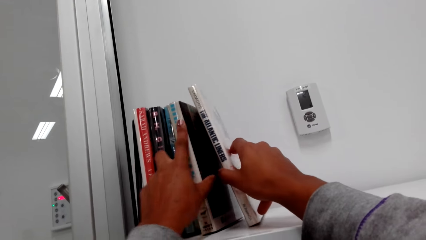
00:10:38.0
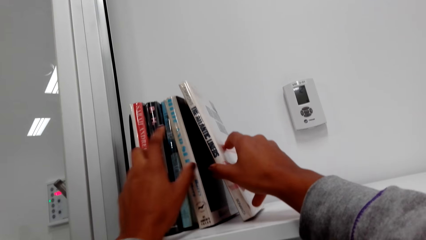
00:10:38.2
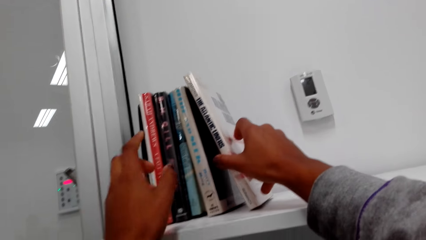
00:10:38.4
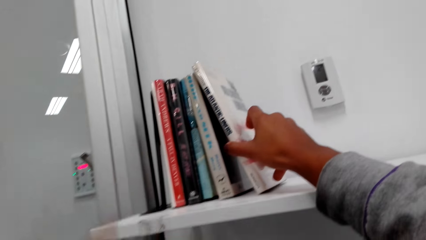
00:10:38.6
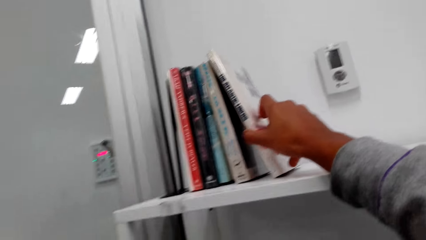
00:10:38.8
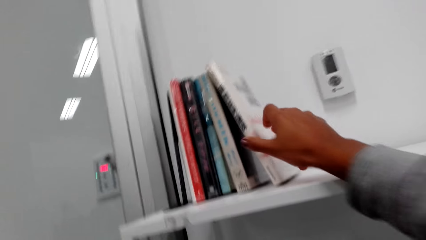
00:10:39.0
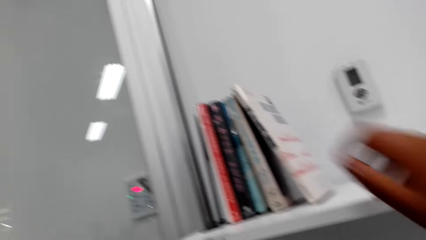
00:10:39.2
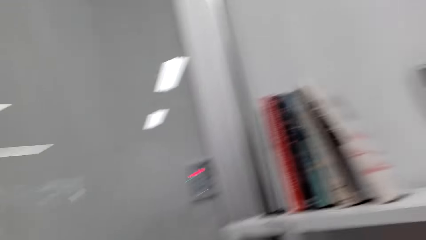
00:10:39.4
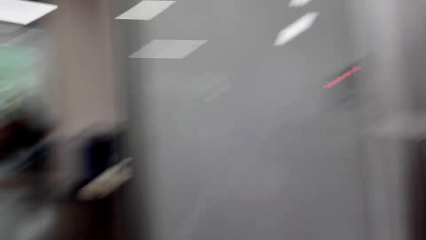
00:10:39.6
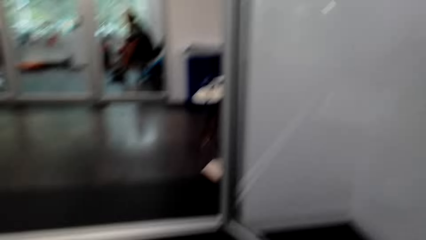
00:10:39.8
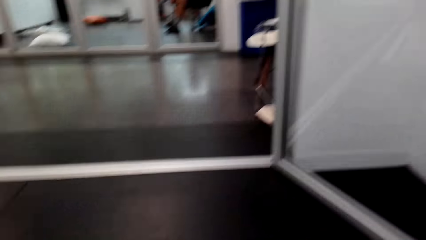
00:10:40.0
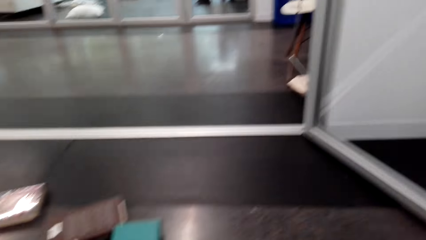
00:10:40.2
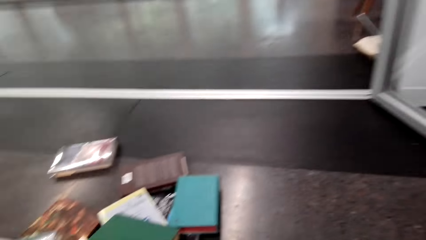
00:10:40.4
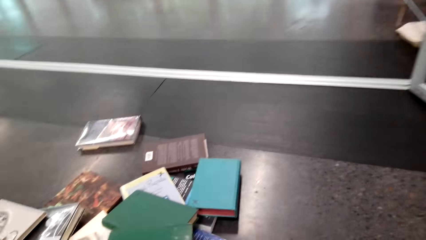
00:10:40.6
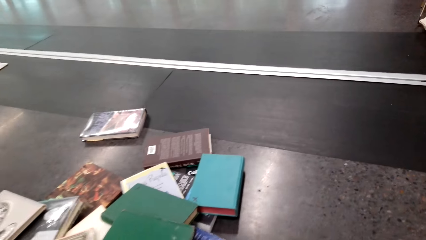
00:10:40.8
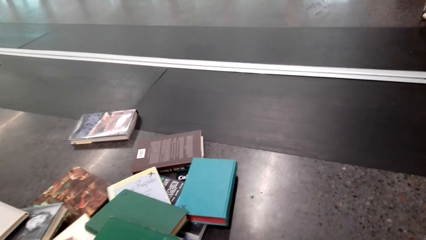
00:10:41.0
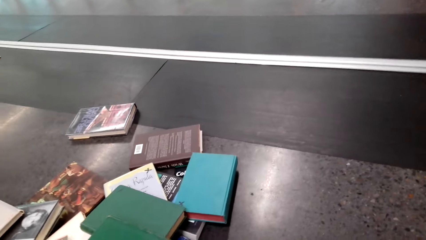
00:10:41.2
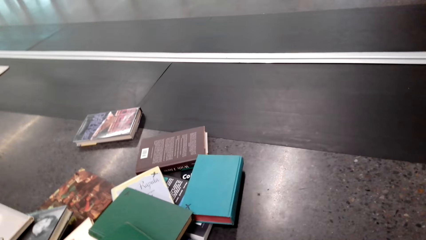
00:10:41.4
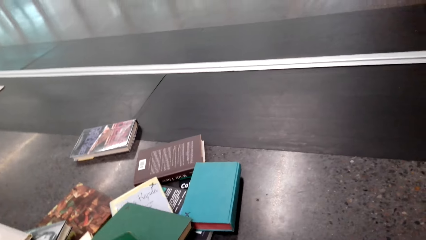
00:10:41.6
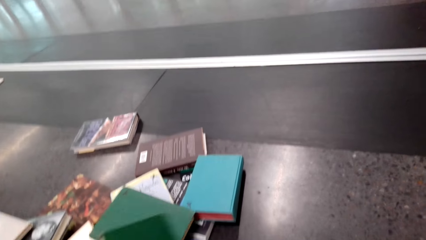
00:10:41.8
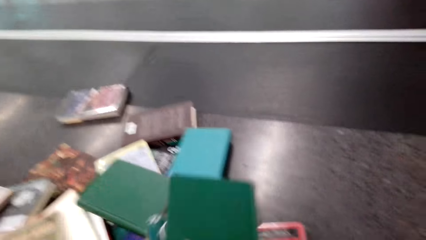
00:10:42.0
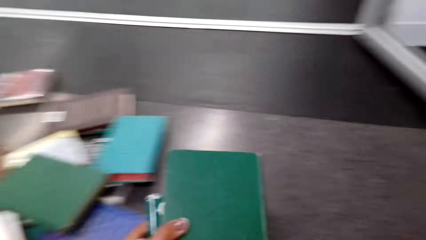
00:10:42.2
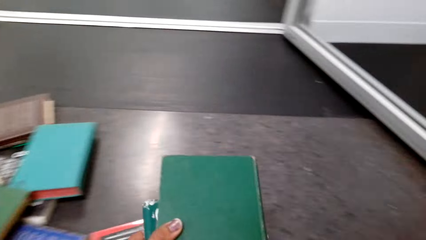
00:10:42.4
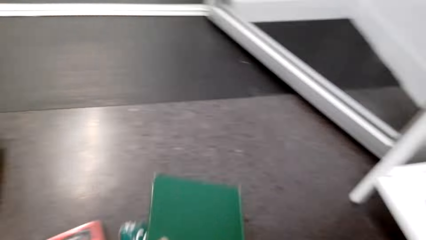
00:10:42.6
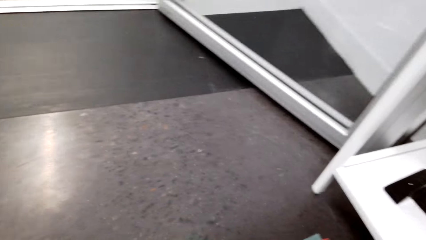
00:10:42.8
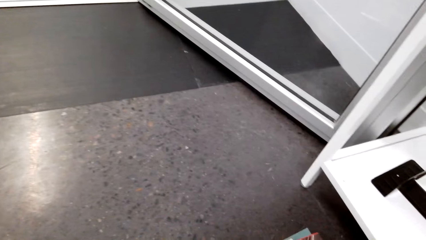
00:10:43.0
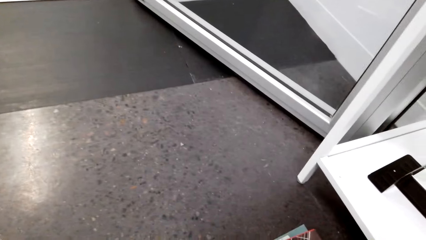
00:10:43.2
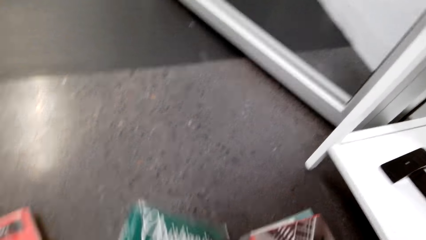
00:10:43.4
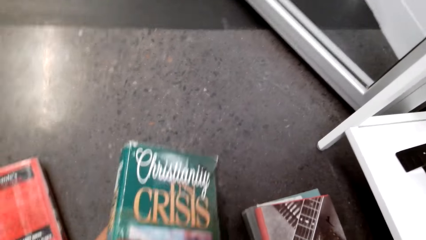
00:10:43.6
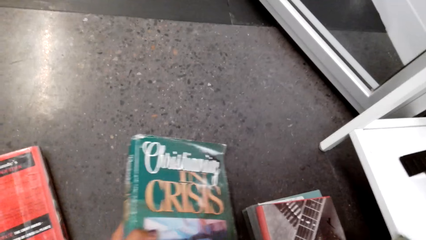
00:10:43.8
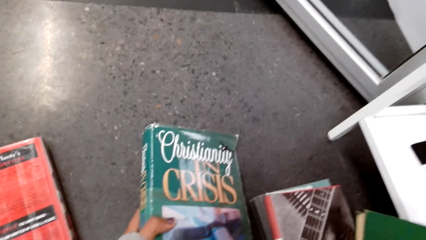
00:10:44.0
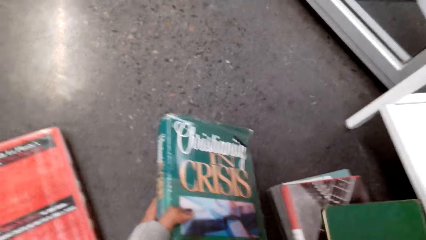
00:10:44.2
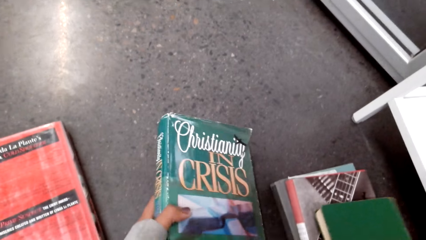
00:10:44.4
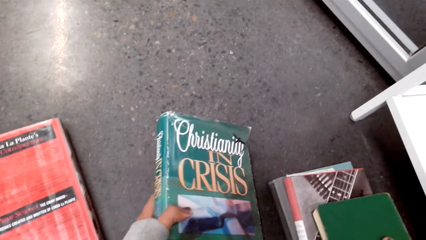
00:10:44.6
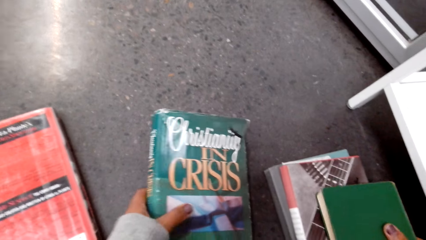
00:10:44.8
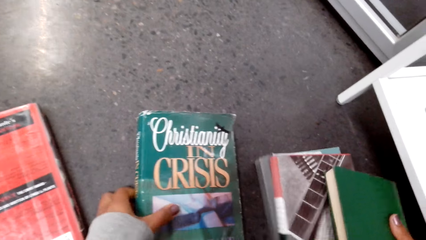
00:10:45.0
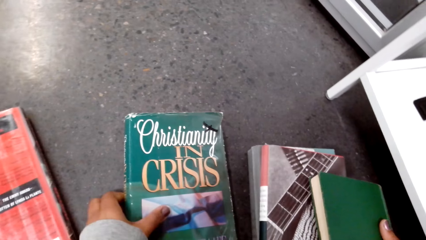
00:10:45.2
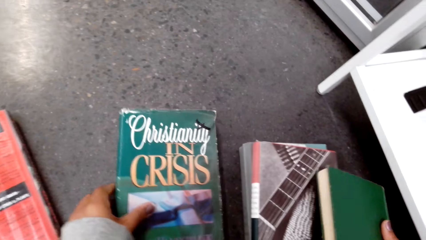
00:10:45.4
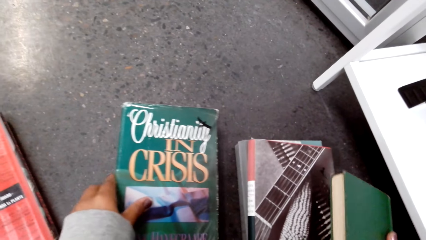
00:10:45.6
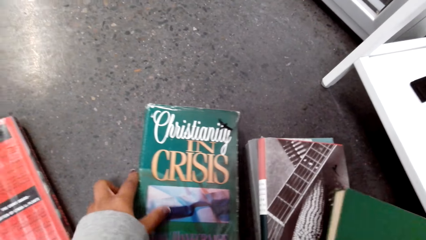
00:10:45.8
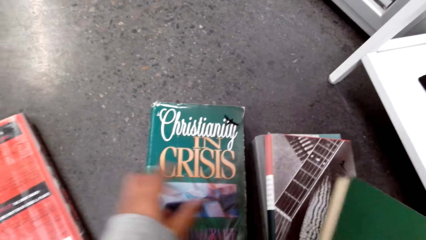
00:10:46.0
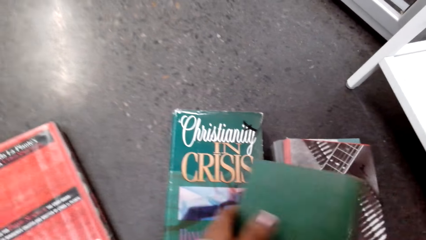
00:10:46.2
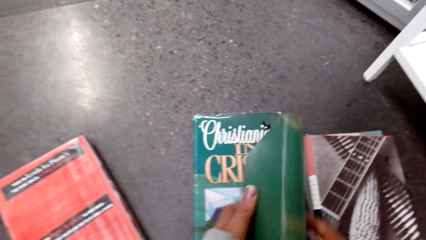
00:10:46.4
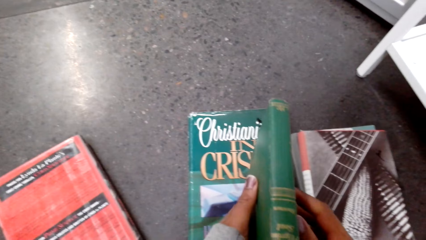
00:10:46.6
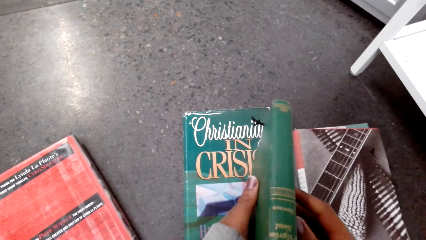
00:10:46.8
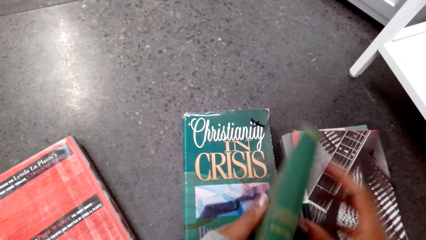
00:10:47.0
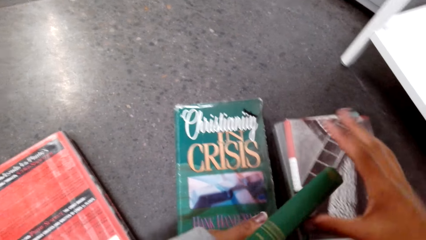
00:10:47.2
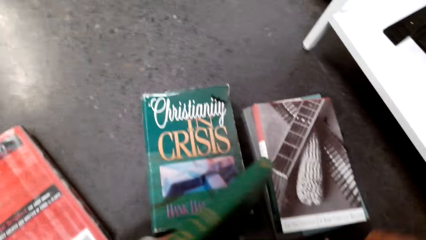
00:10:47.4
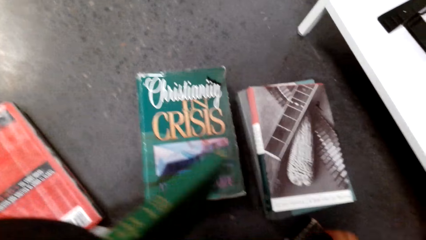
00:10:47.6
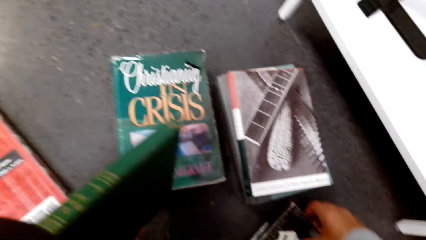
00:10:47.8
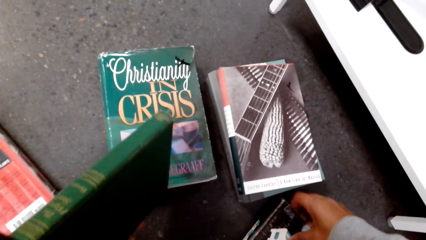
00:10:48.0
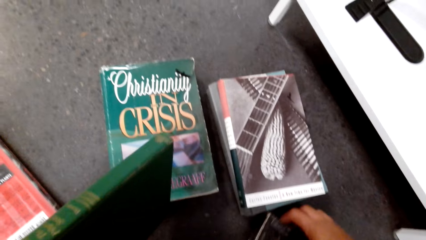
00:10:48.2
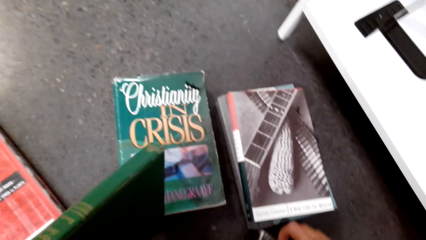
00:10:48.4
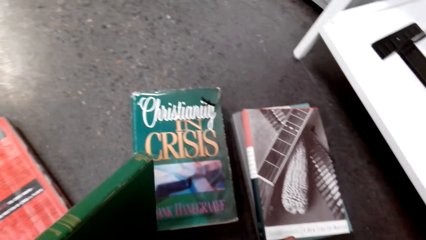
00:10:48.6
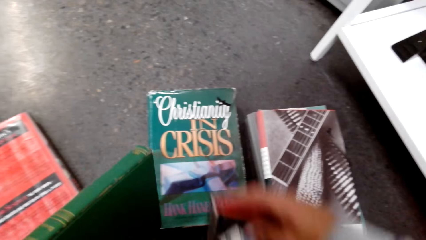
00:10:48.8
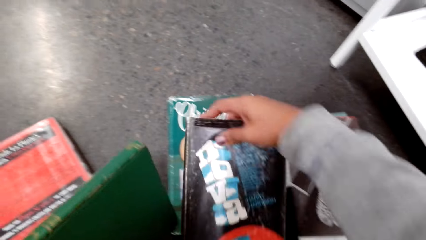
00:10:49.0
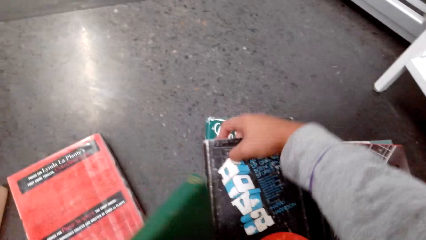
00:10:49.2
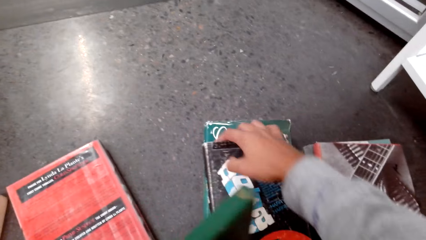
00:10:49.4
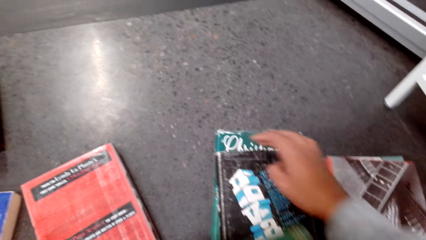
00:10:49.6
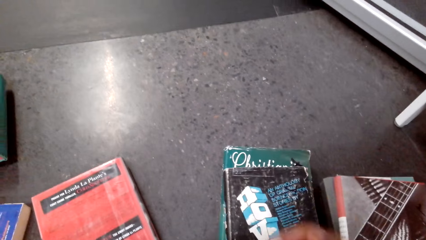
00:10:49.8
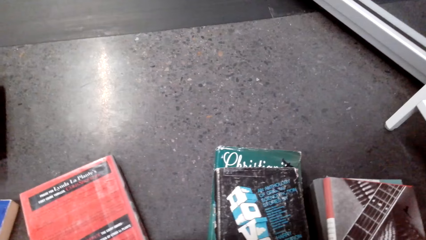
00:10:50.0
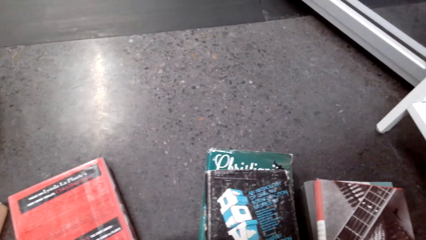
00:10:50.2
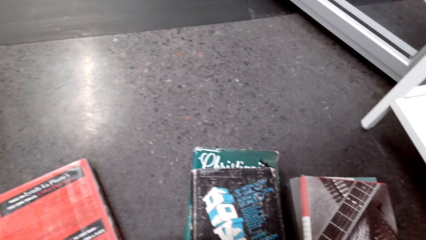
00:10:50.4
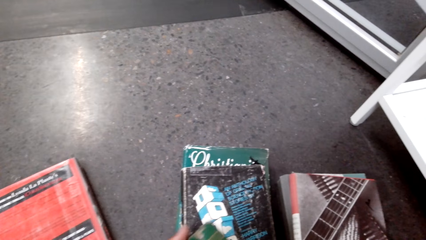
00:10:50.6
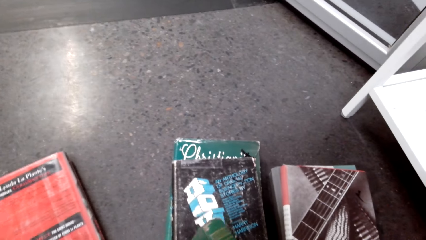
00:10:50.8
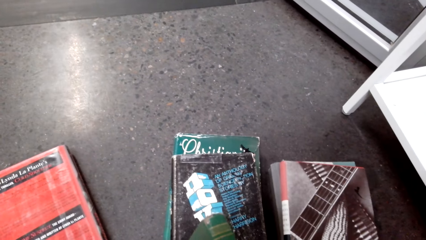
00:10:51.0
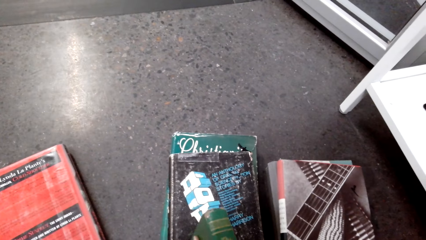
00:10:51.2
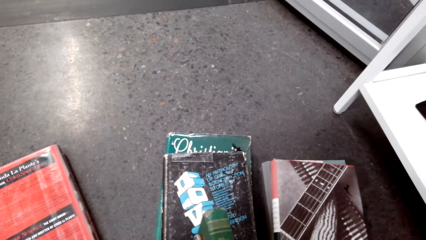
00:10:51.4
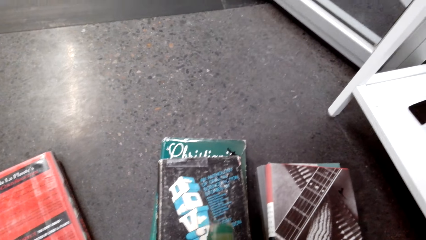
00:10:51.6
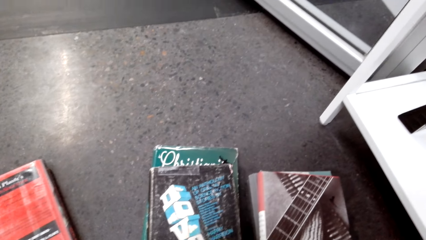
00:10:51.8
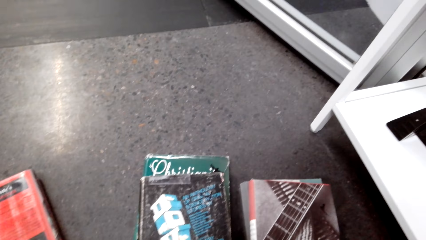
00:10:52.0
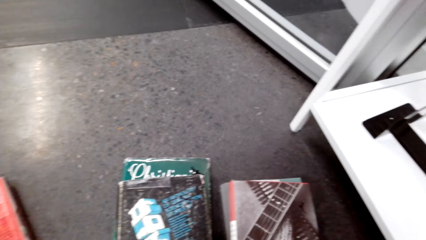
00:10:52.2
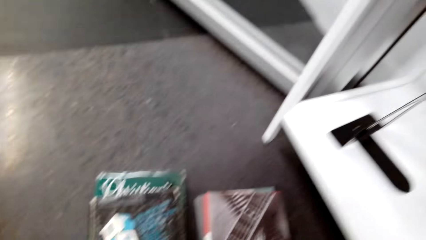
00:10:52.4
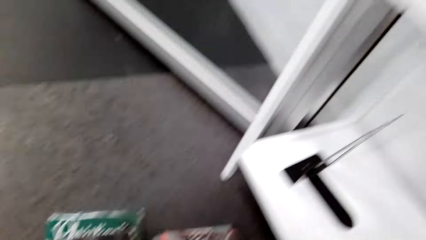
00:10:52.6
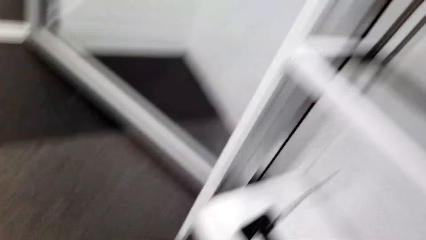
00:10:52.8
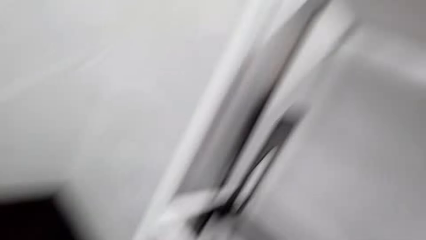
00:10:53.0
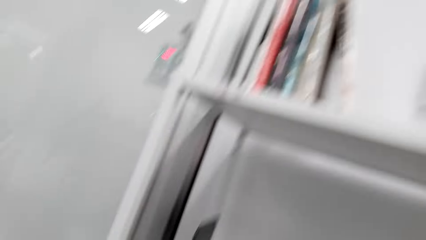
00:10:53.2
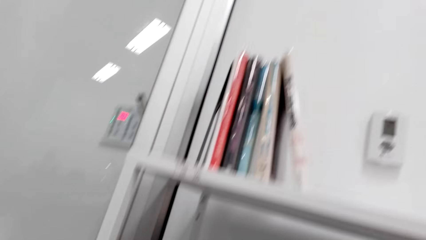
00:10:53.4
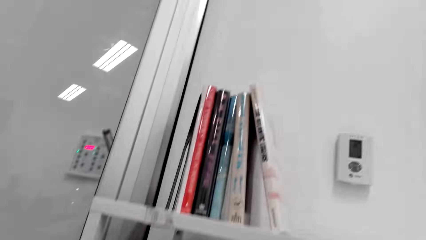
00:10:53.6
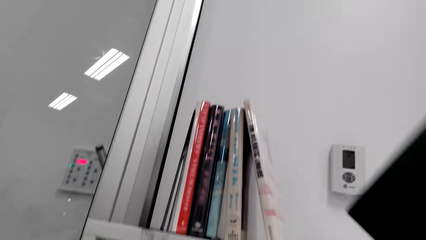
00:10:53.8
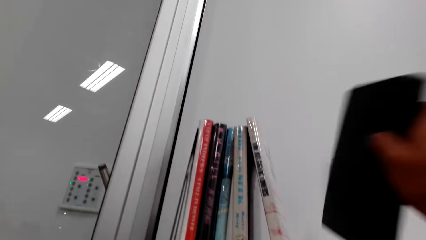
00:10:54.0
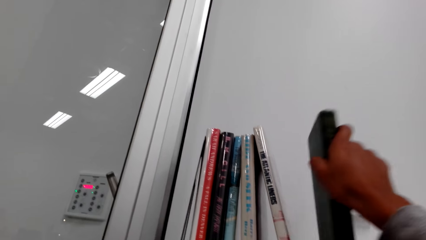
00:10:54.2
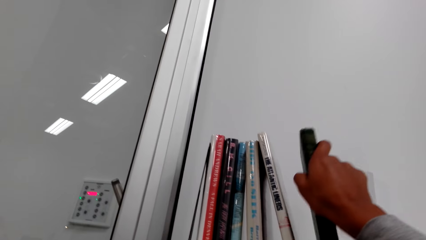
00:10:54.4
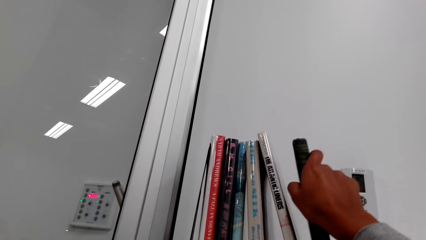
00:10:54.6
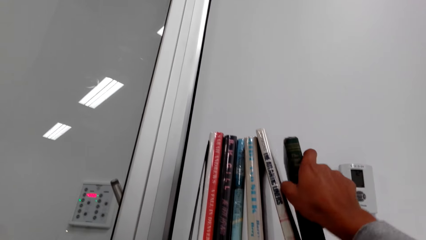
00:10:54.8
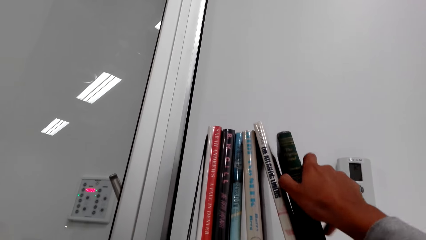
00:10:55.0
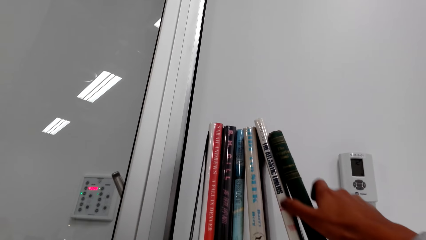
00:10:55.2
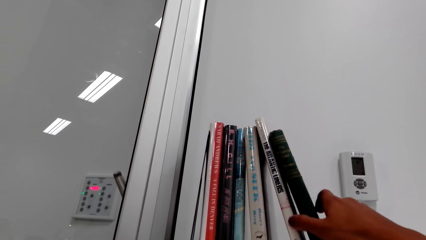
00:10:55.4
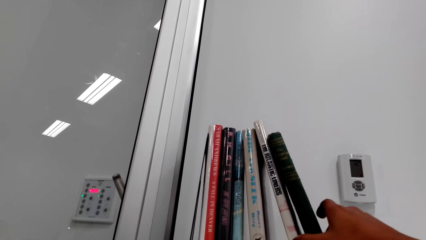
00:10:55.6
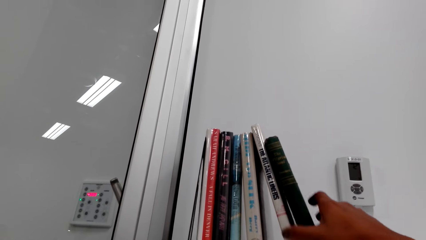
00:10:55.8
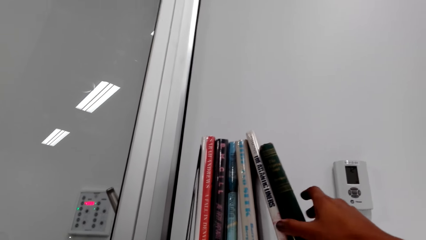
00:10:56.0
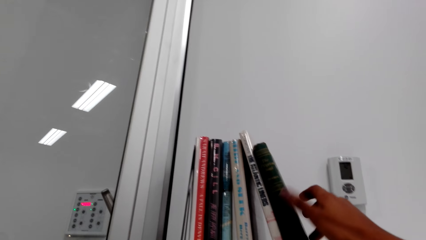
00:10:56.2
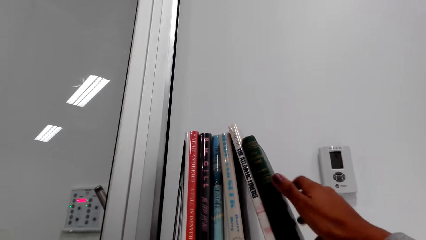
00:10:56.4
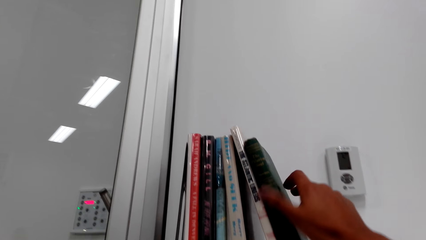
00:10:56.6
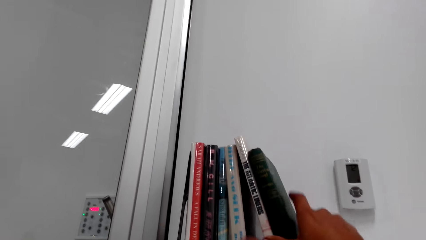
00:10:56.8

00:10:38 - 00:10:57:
The camera wearer takes books from the floor. They look at the books. They place the books on the floor. They put the books on the shelf.
